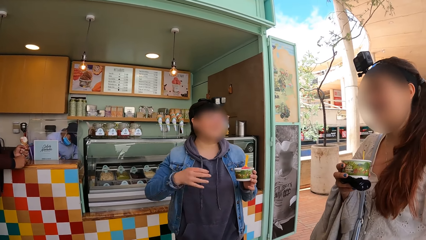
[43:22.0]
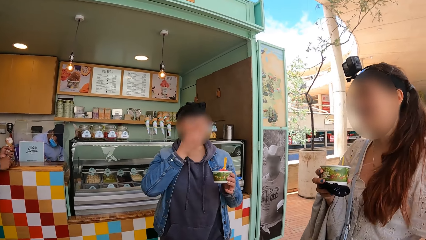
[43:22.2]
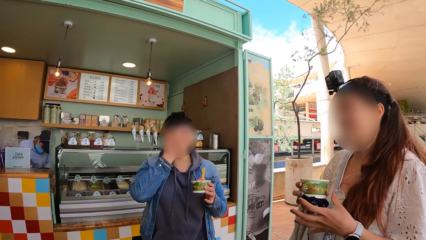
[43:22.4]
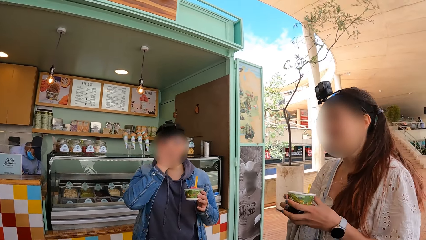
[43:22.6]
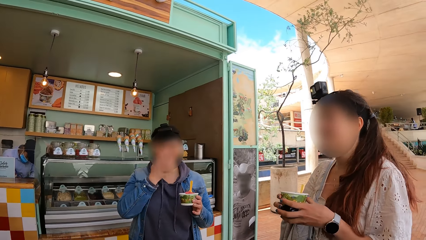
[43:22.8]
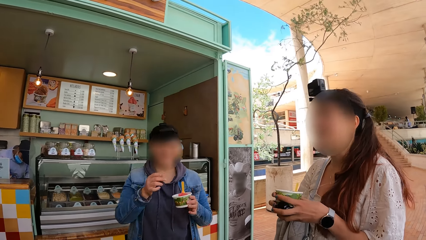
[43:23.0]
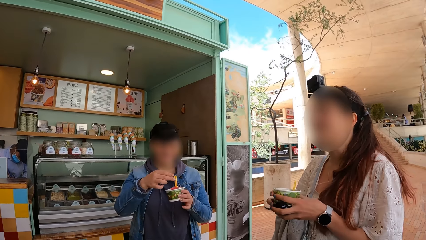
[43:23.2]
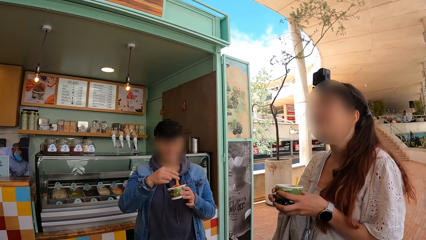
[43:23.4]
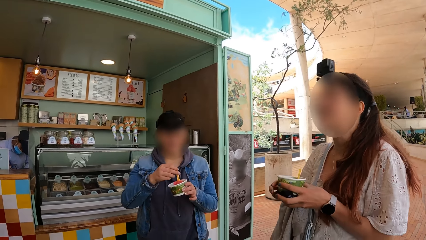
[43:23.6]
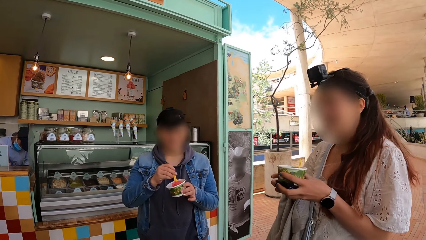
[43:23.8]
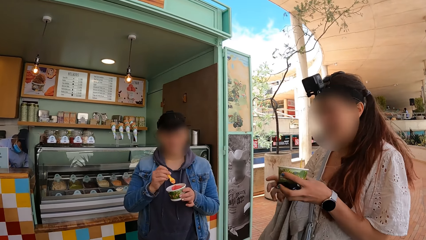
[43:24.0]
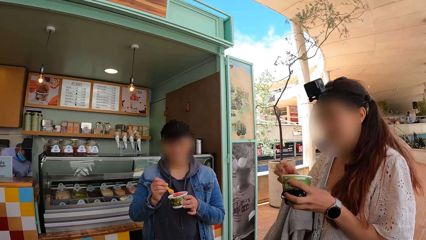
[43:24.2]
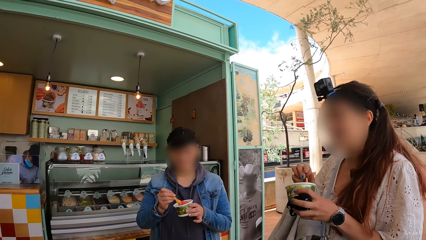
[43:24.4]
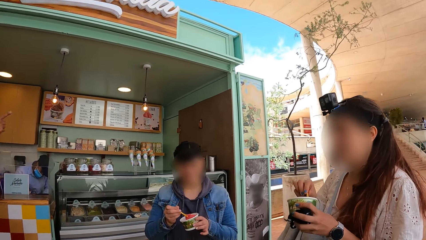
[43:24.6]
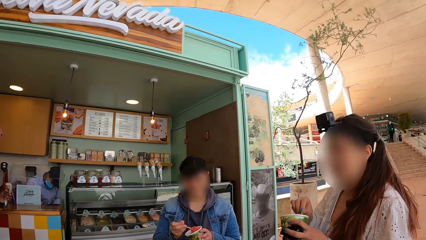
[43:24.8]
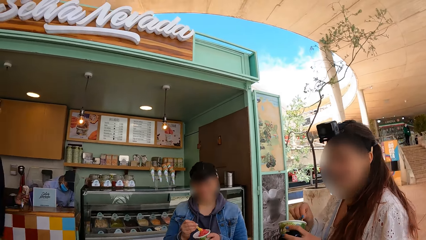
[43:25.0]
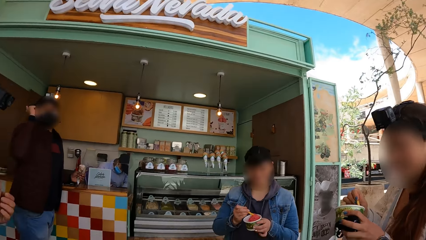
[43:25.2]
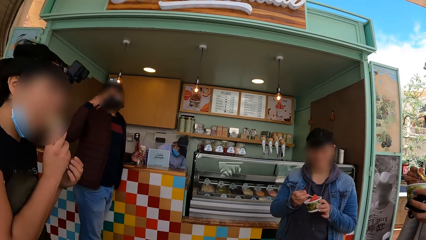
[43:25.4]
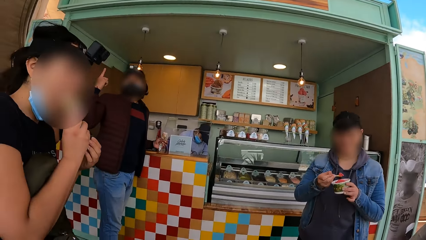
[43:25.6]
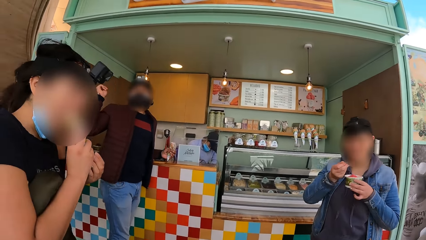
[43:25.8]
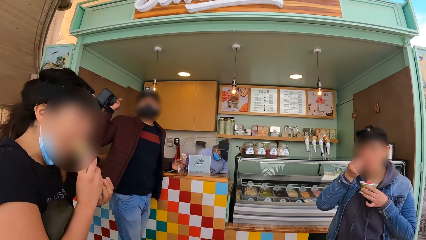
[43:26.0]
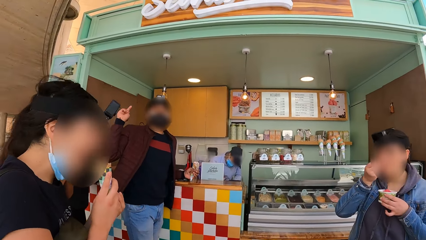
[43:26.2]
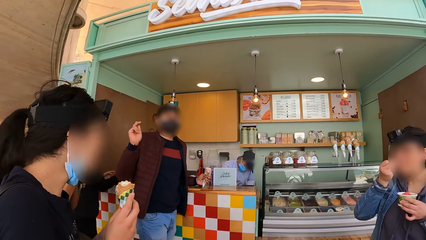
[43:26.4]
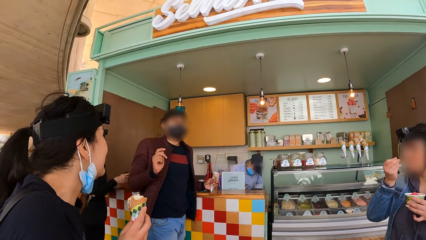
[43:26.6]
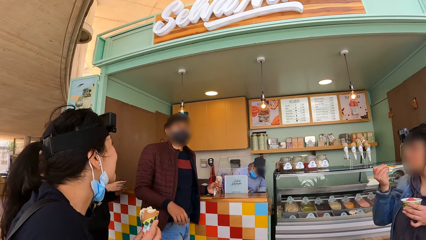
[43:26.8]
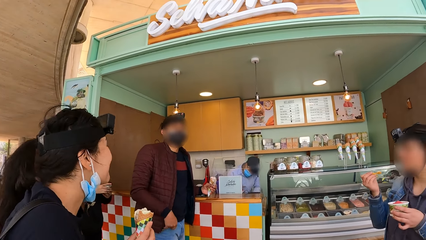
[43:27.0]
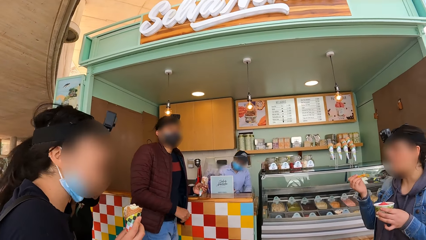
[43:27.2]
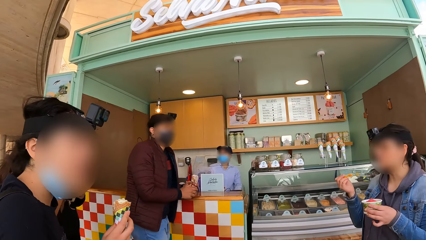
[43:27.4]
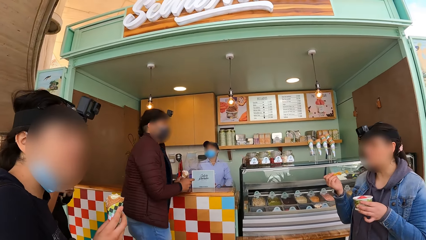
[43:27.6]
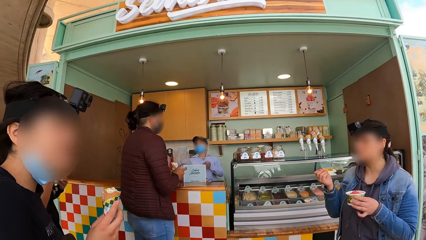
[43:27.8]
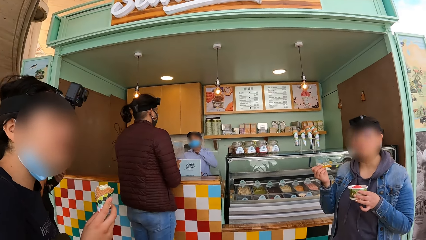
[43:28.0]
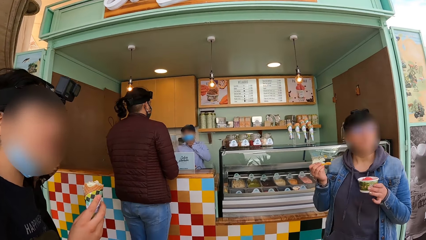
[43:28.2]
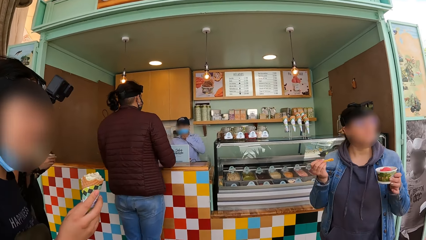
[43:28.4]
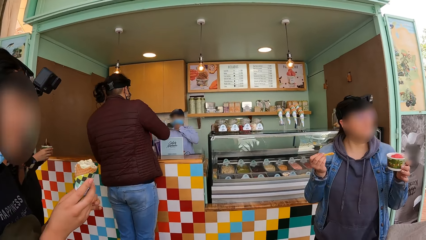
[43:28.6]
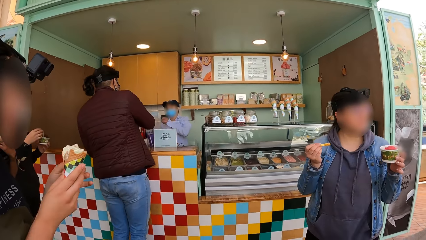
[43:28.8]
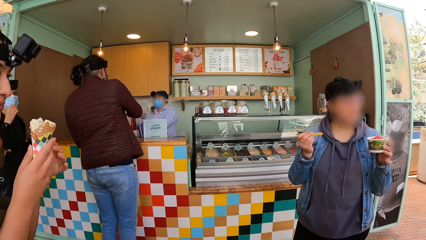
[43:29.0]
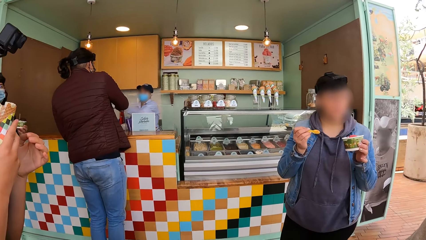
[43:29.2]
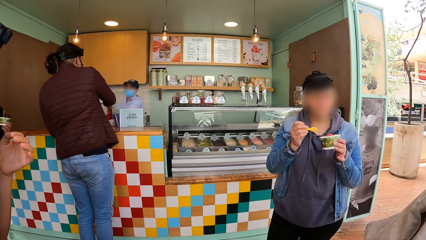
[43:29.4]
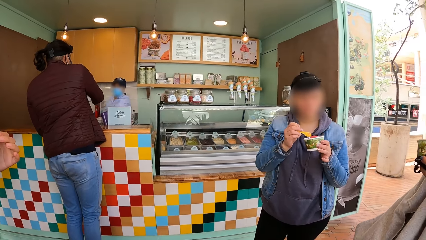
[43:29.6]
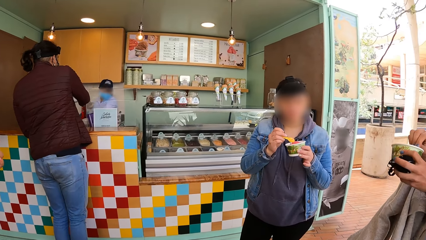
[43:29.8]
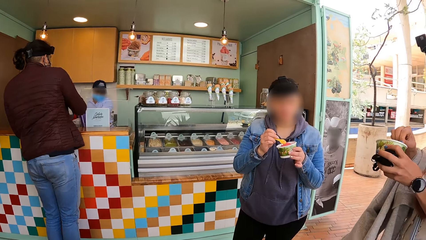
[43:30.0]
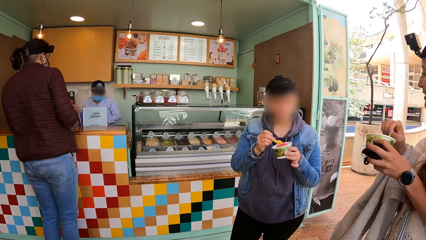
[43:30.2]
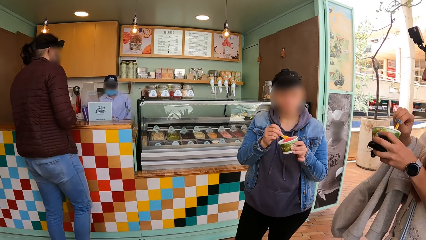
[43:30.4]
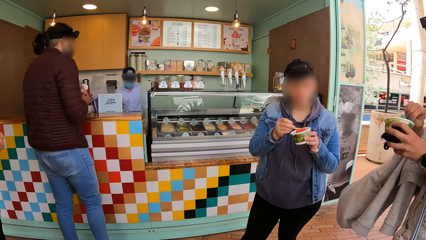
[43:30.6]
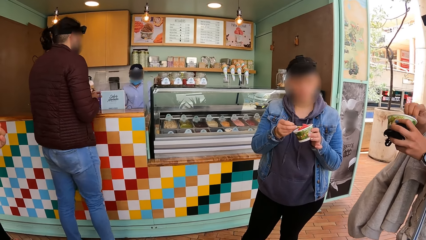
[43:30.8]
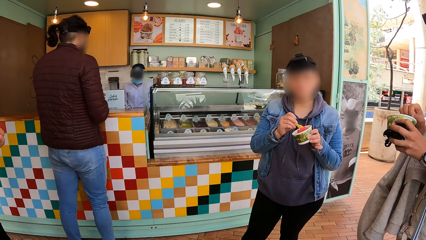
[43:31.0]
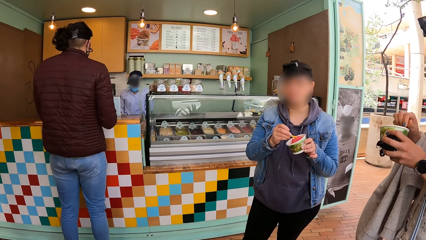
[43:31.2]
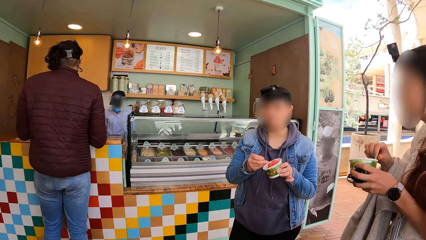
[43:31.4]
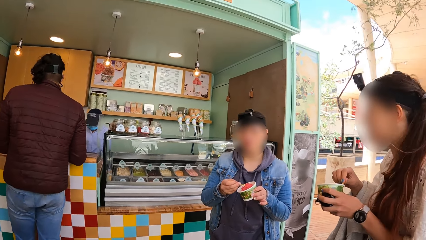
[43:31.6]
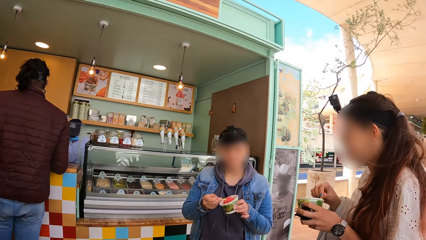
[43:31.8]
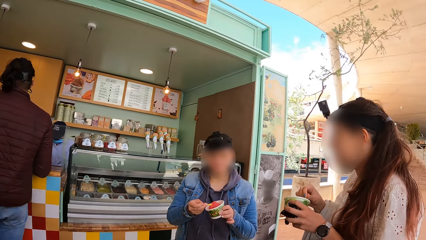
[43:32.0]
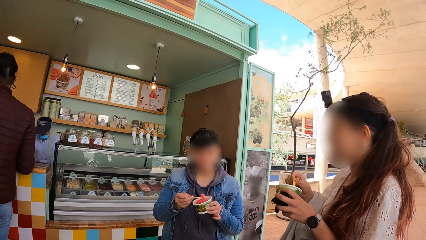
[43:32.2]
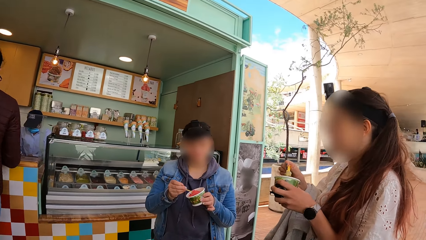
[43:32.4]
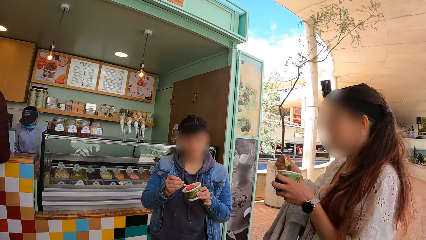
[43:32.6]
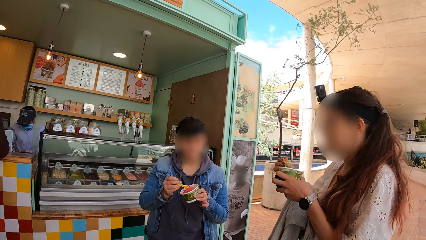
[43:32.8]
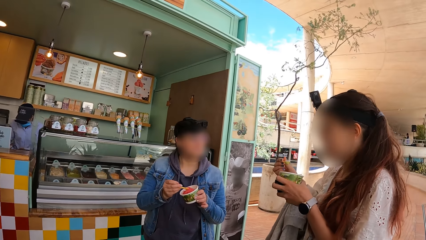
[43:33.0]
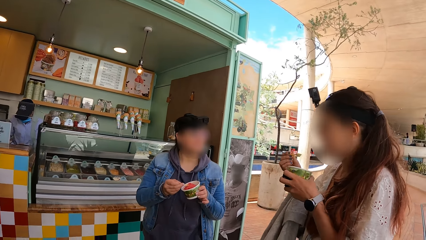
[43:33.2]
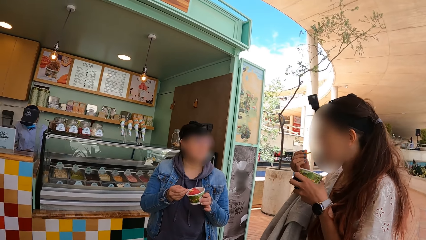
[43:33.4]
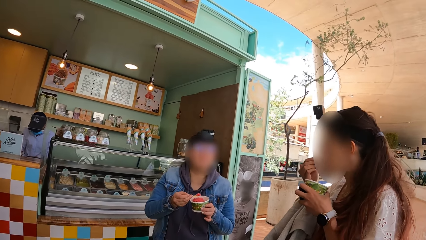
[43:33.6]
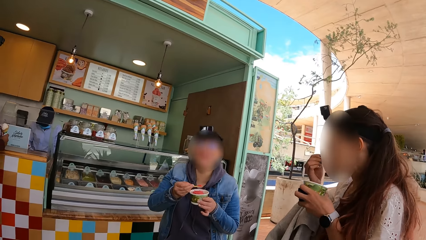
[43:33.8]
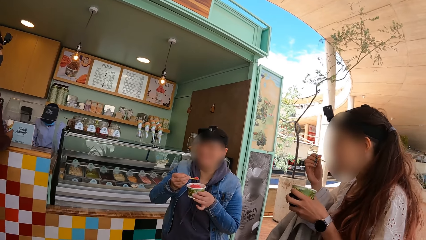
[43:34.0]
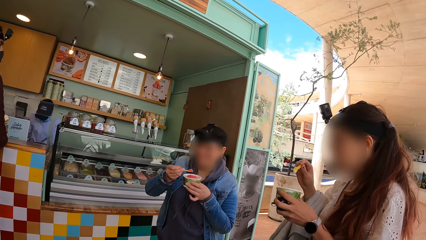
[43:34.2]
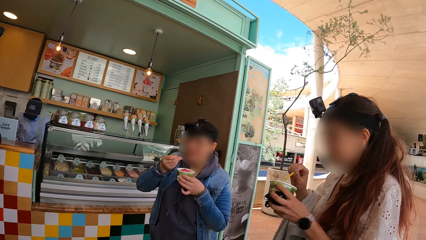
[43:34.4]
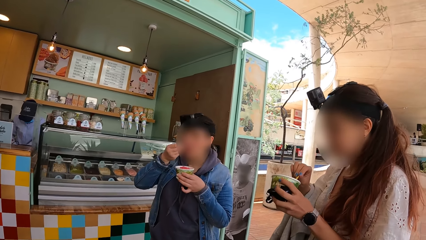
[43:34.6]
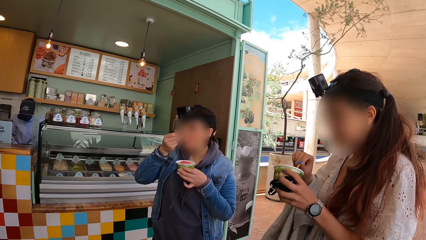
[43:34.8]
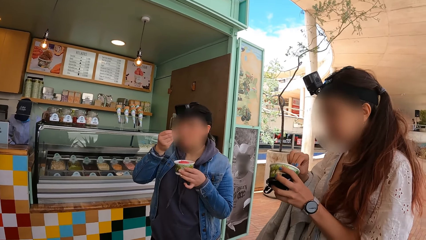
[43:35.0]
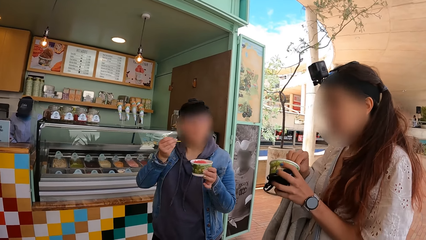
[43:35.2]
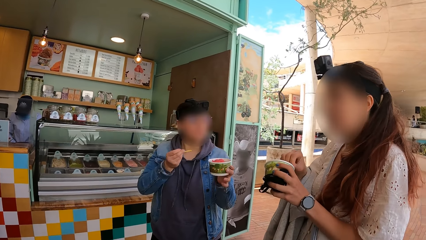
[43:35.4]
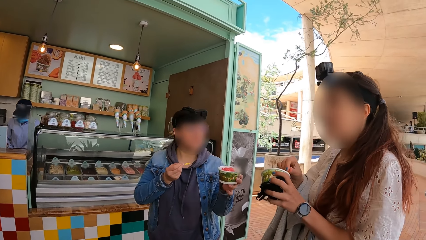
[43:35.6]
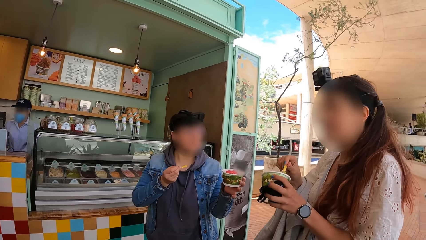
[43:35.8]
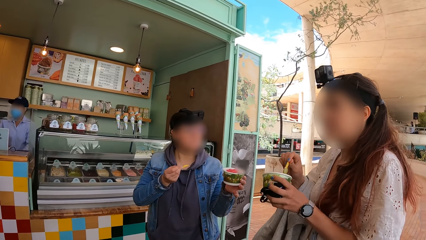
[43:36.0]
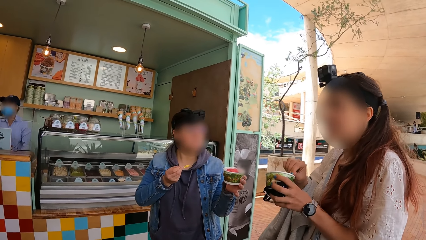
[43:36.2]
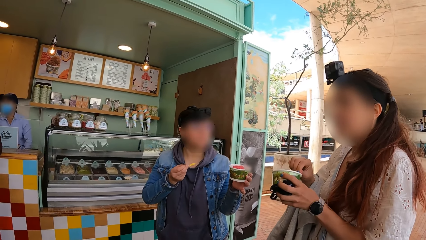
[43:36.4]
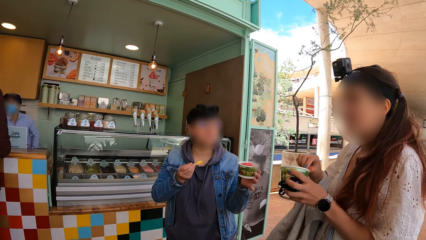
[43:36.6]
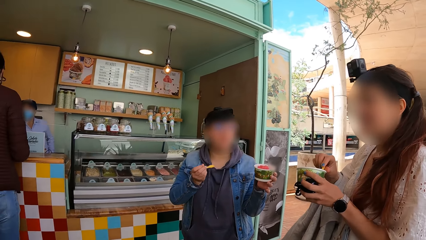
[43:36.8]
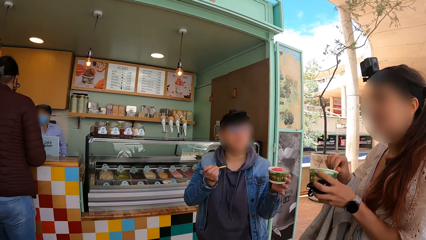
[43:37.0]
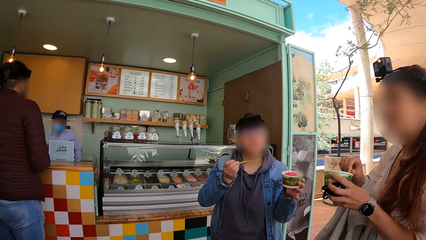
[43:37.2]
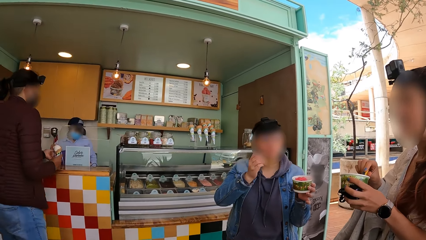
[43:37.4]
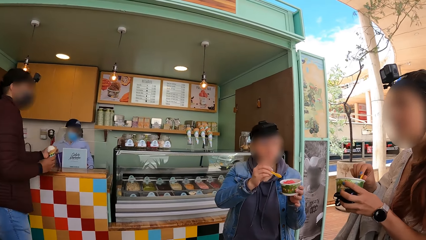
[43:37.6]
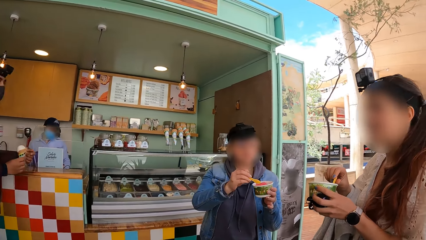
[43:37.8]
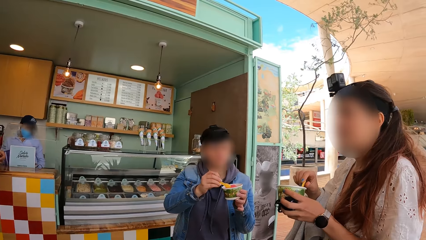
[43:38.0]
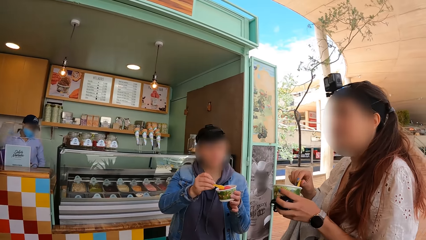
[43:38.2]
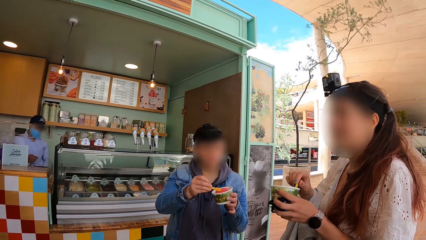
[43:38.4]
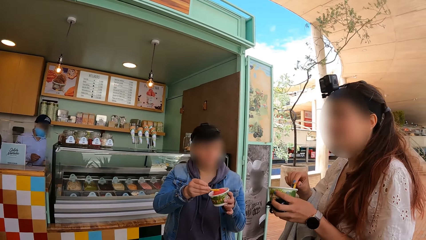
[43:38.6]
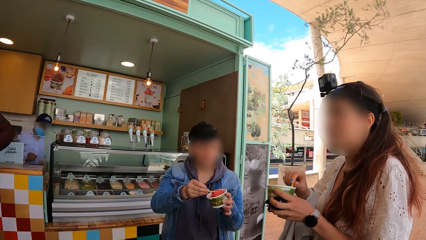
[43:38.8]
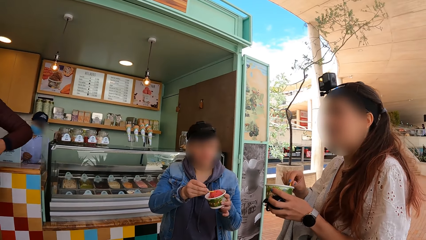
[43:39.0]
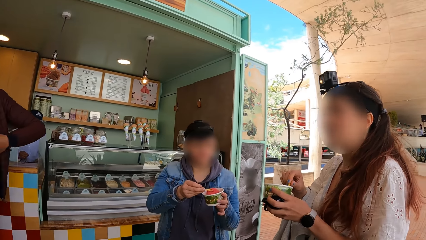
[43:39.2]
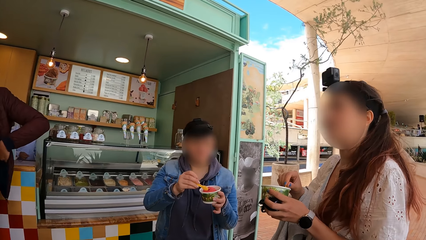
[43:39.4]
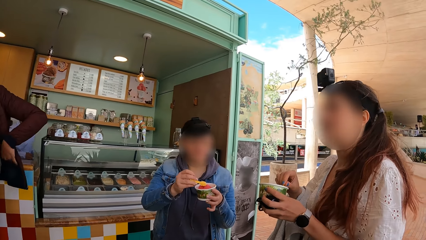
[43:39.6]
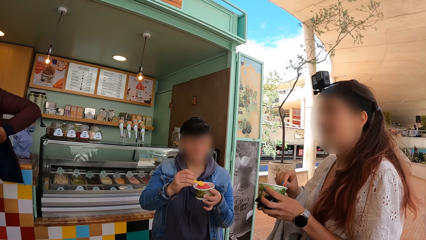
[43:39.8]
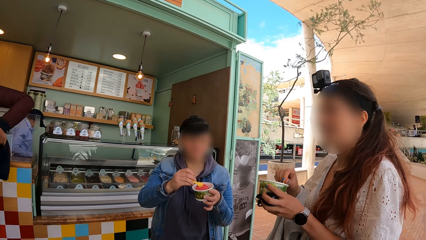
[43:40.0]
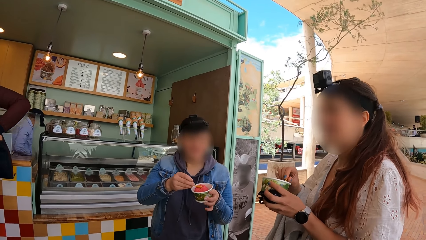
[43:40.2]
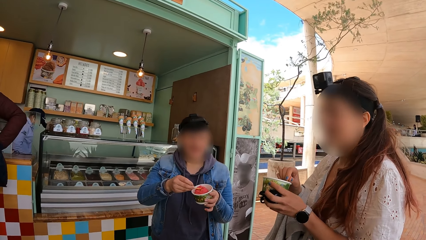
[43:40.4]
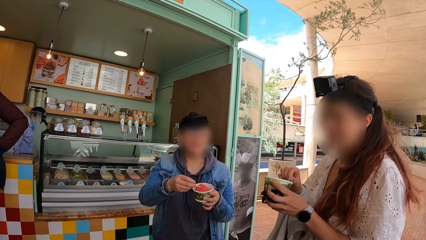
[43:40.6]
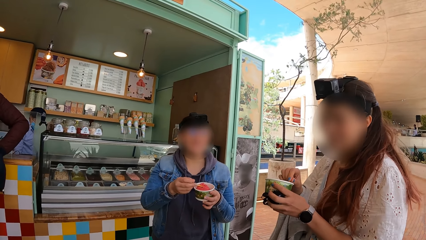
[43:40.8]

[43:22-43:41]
A woman touches her pair of glasses with her right hand. The woman holds a scoop in her right hand in the cup of ice cream in her left hand and takes ice cream with the scoop in her right hand from the cup in her left hand. A man interacts with the group of people. Another woman licks the cone of ice cream in her right hand. The first woman eats ice cream from the scoop in her right hand. The first woman drops the scoop in her right hand in the cup of ice cream in her left hand and stirs the ice cream in the cup in her left hand with the scoop in her right hand. A third woman stirs the ice cream in the cup in her left hand with a scoop in her right hand. The first woman takes the ice cream from the cup of ice cream in her left hand with the scoop in her right hand. The third woman takes the ice cream with the scoop in her right hand from the cup in her left hand and eats the ice cream from the scoop in her right hand. The first woman eats the ice cream from the scoop in her right hand and interacts with the third woman. The first woman drops the scoop in her right hand in the cup of ice cream in her left hand and turns the ice cream in the cup with the scoop in her right hand. The man adjusts his coat with his left hand.
